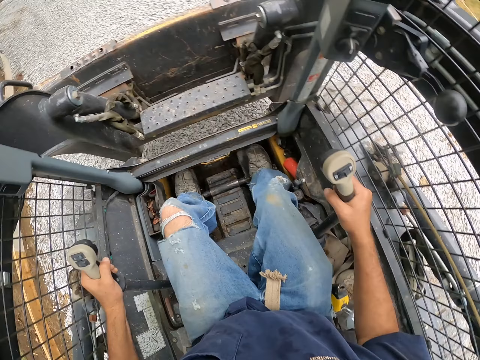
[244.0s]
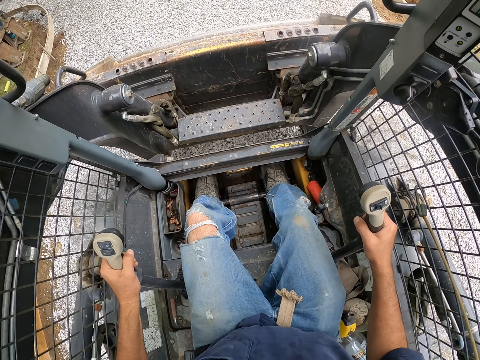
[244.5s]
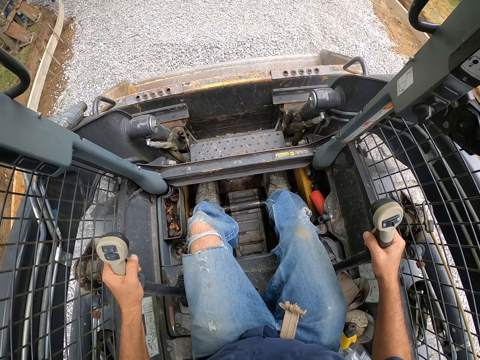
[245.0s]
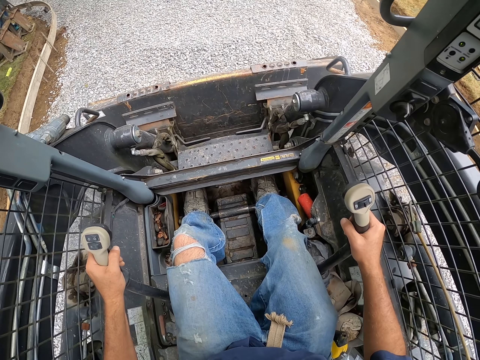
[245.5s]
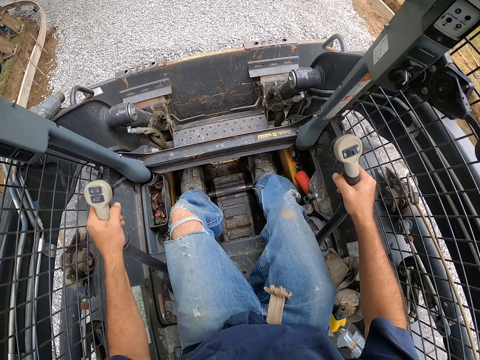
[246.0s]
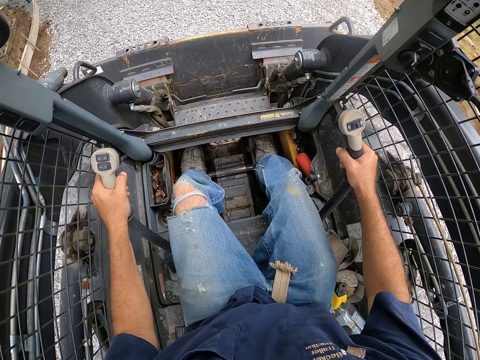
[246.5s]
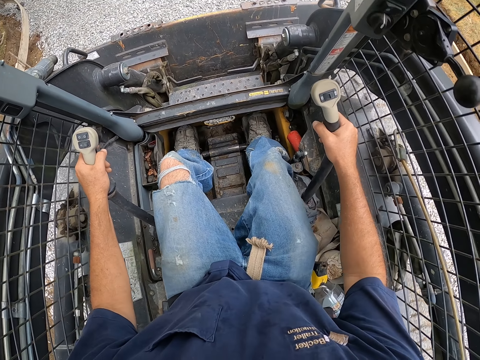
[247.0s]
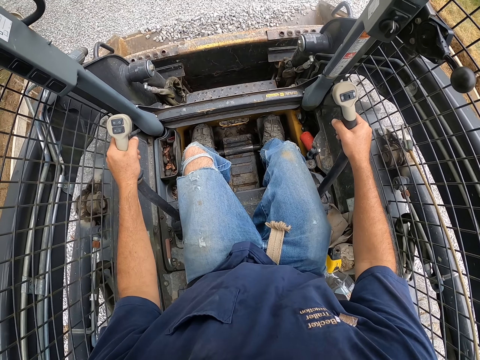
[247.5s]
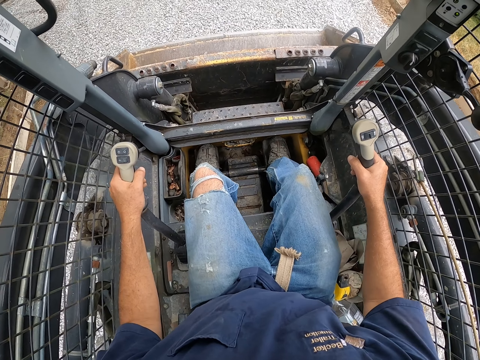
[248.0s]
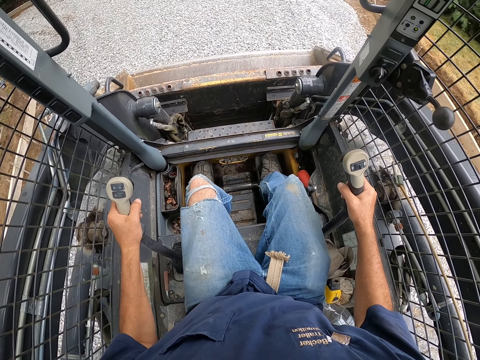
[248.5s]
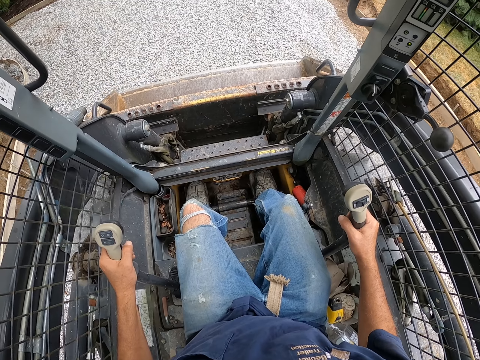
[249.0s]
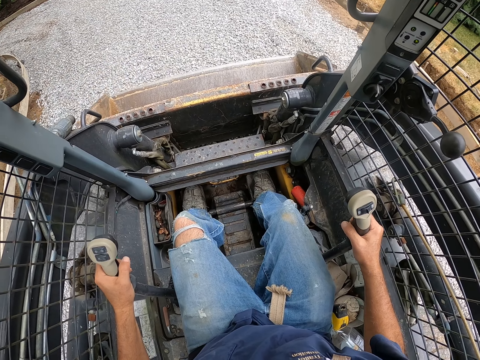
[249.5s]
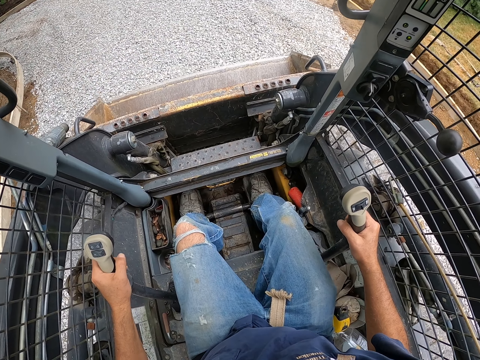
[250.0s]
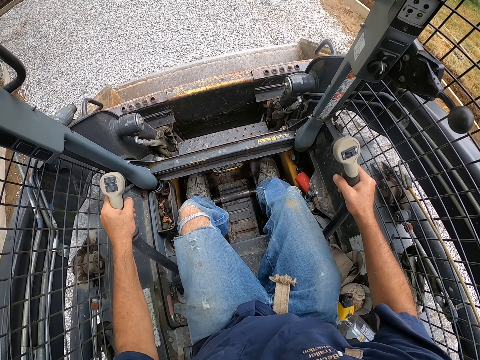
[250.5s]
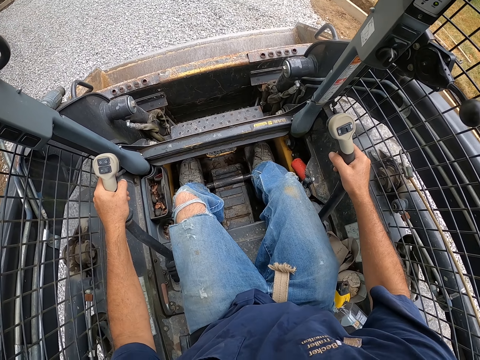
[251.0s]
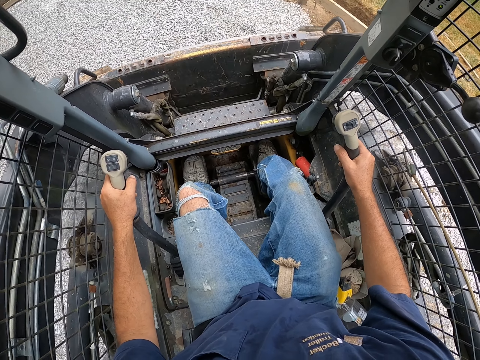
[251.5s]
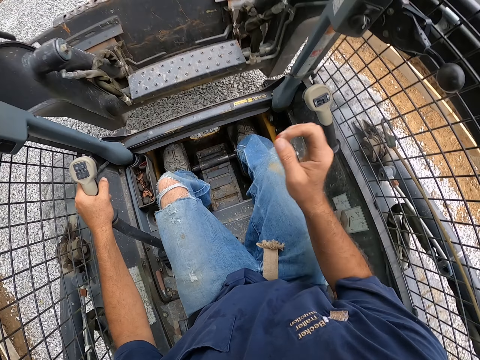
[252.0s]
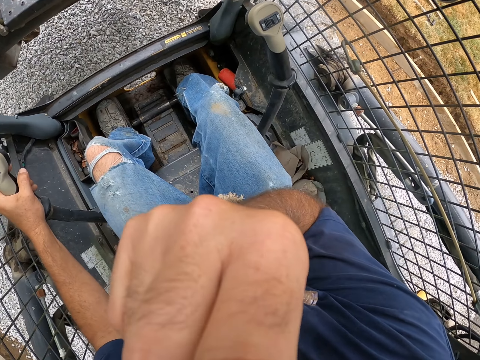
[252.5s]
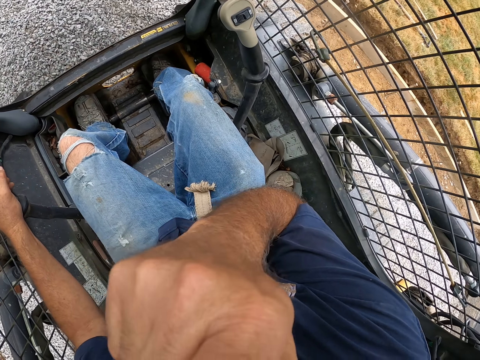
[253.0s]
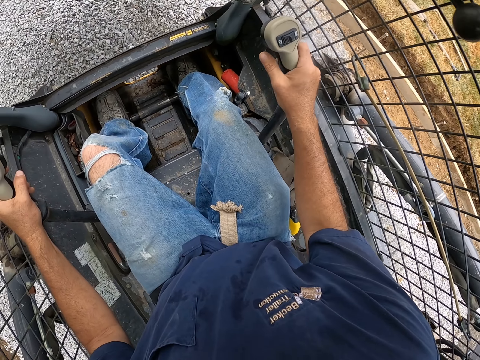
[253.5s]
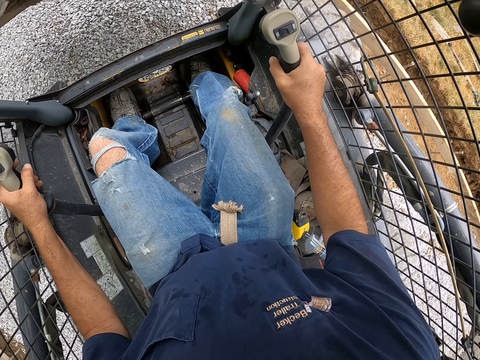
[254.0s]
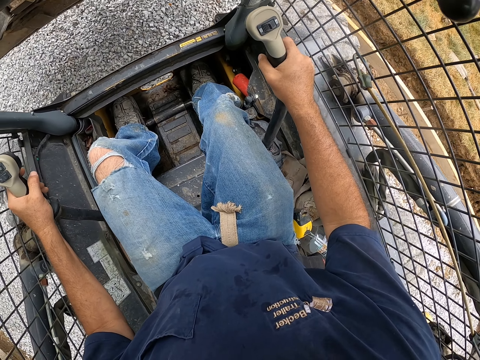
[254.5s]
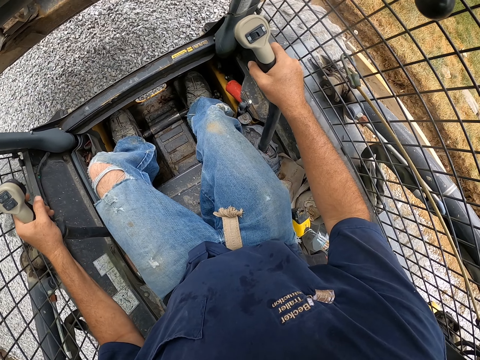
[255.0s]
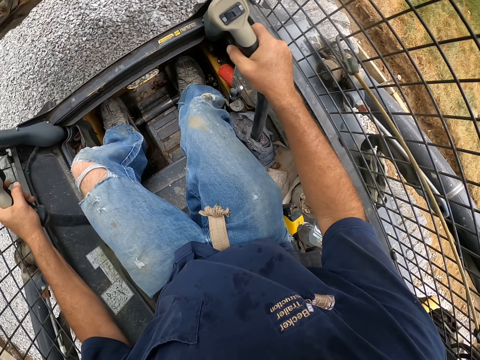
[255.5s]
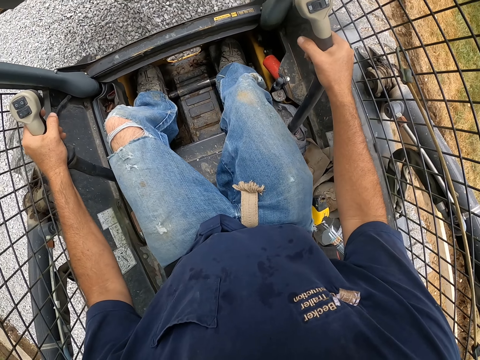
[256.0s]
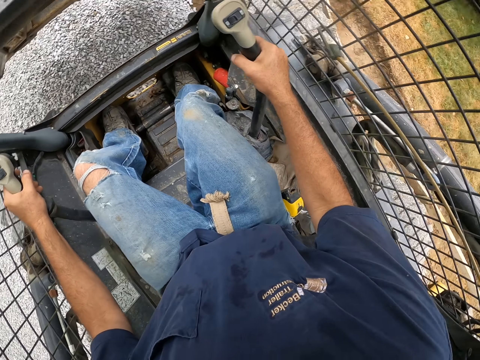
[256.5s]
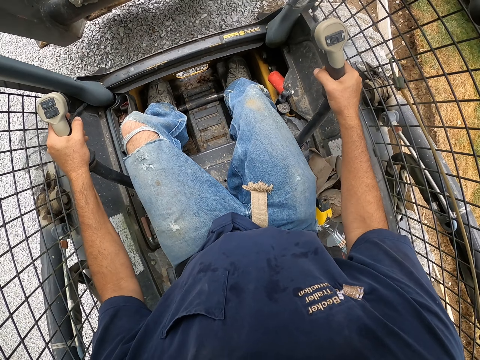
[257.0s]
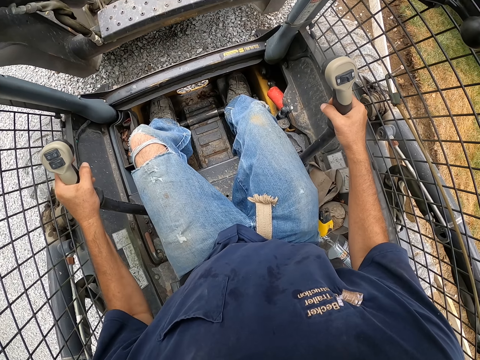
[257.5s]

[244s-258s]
The camera wearer scoops murram with the tractor. He drives the tractor on the murram road, scratches his face, holds something, and drives the tractor on the murram road.

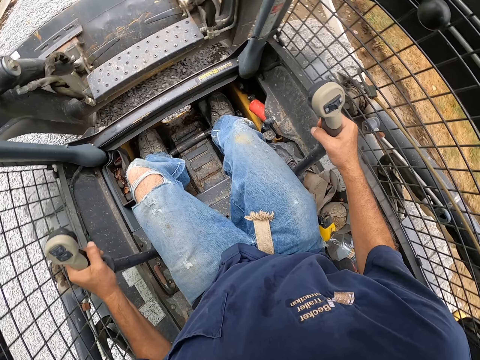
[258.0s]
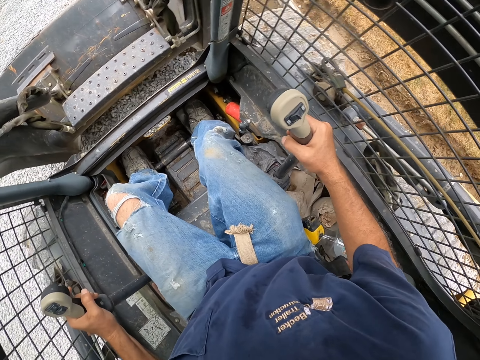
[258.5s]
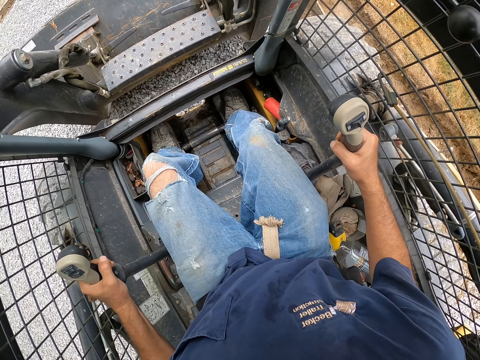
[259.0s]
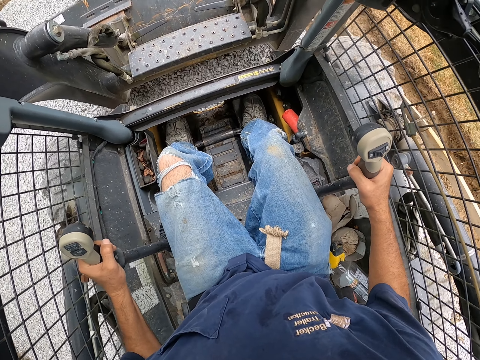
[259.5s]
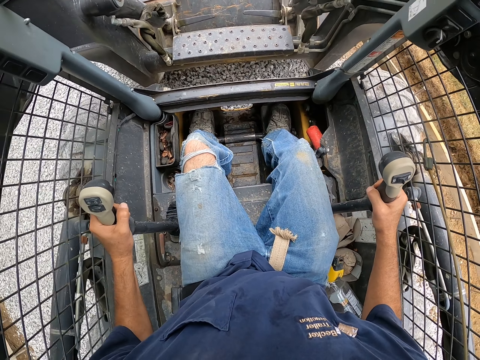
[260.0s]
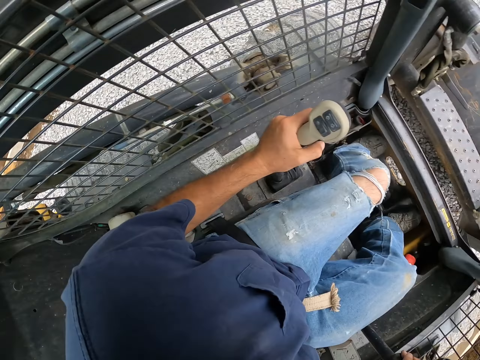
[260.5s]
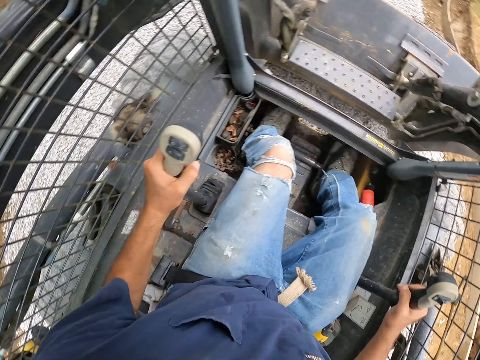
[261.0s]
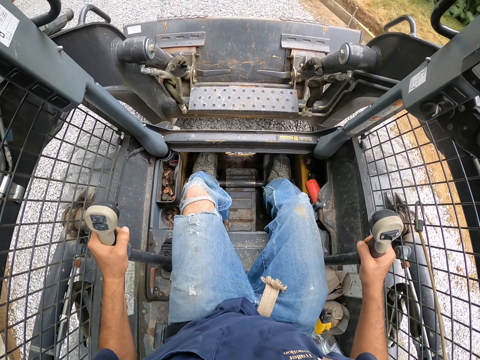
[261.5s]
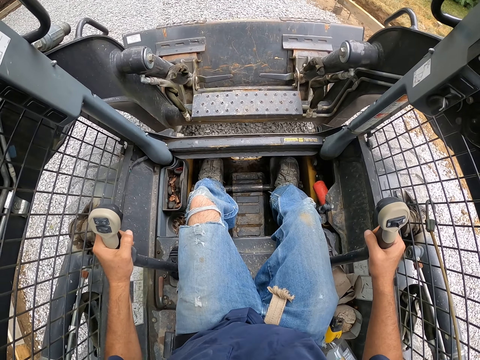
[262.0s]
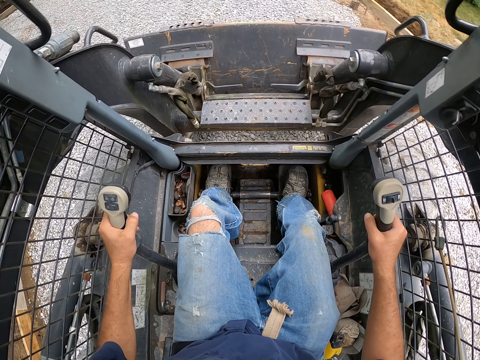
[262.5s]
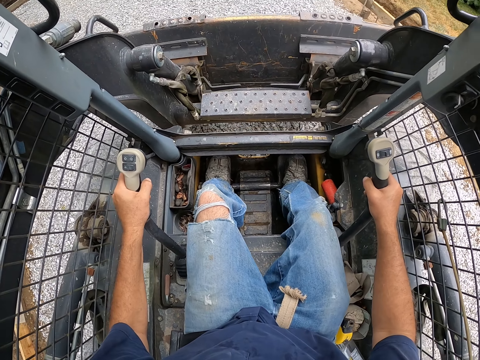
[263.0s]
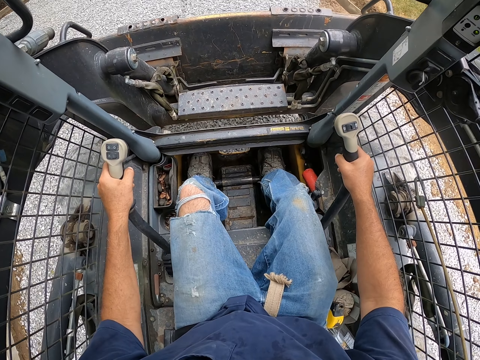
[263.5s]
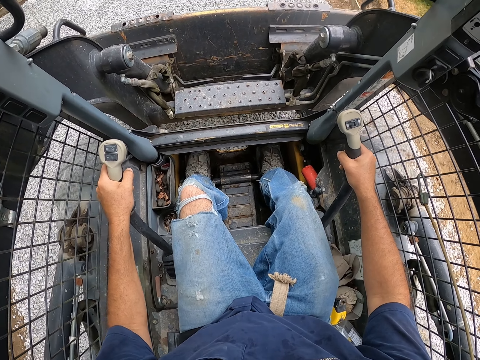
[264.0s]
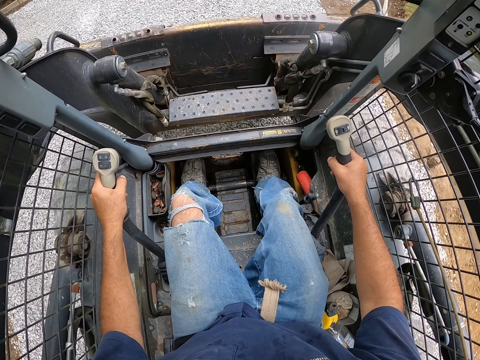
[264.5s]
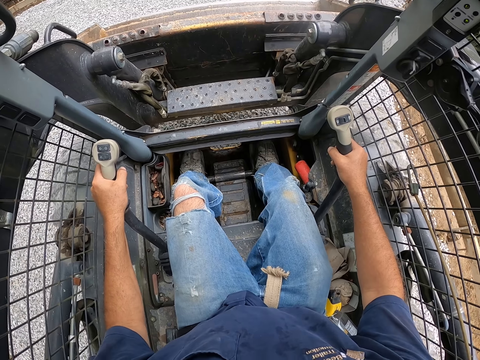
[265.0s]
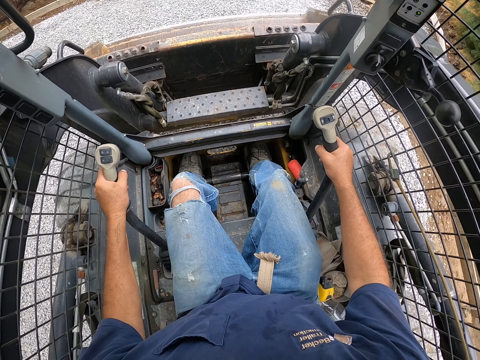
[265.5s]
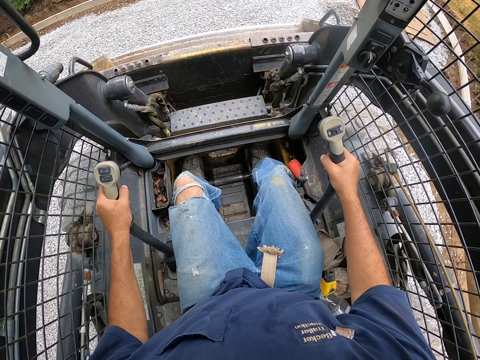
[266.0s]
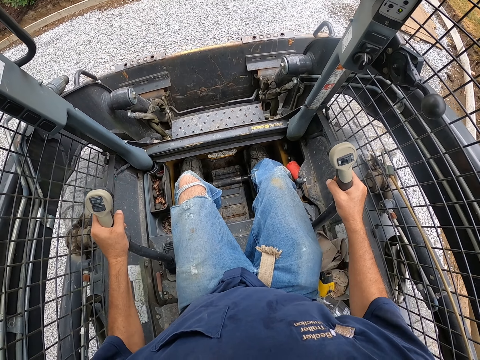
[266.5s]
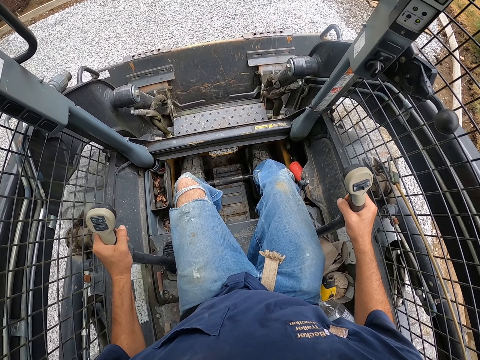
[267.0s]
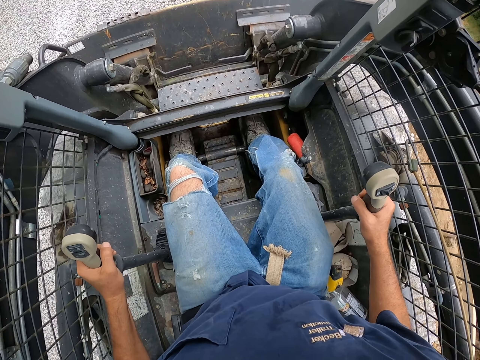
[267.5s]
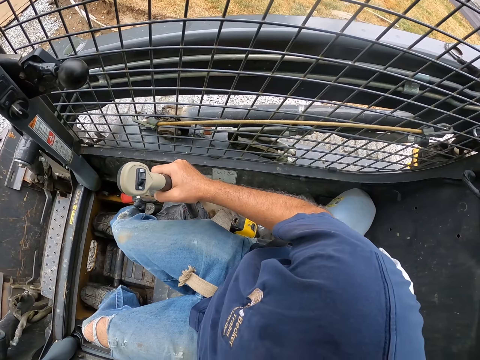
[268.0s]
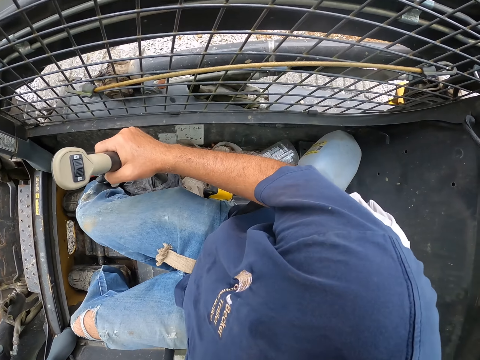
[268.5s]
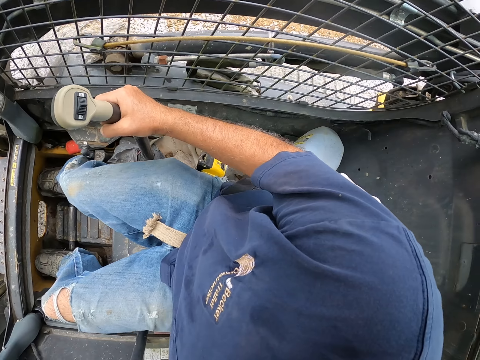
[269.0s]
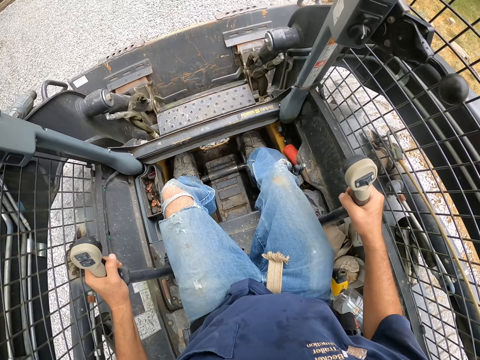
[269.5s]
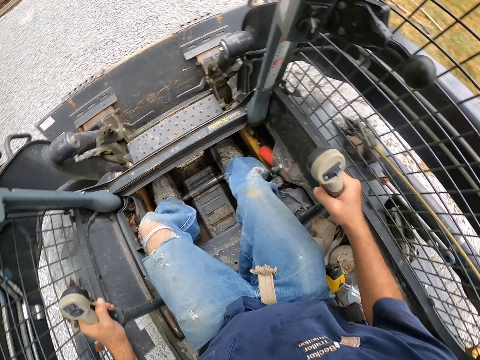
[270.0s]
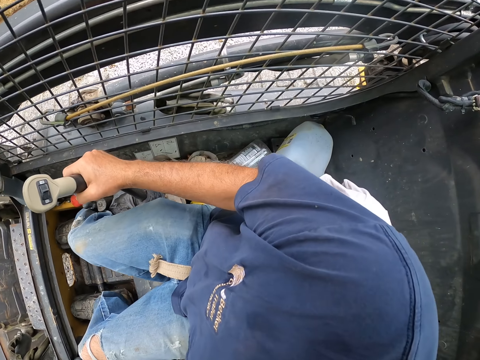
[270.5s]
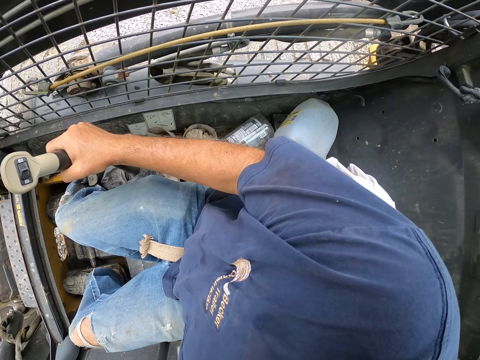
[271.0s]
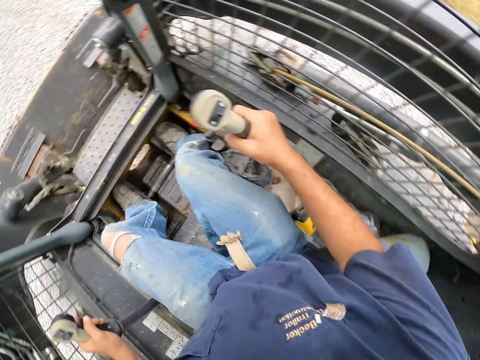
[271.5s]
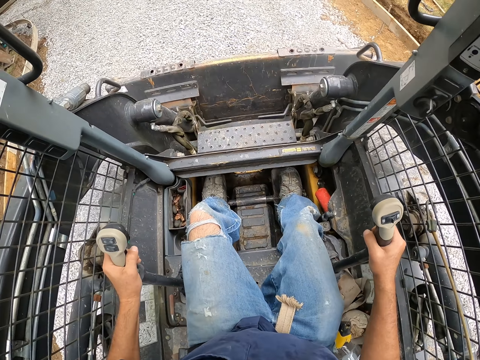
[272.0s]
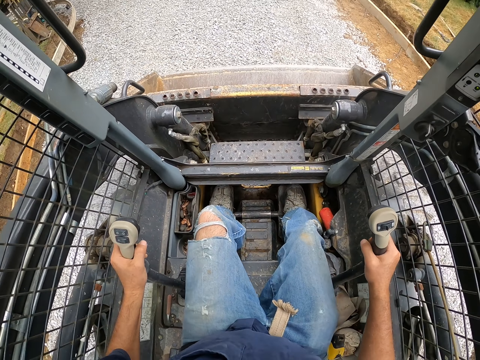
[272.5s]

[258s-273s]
The camera wearer levels the aggregate with a blade and spreads murram on the road. They drive the caterpillar forward on the murram road, reverse the caterpillar, look left and right, and spread the murram on the road.
